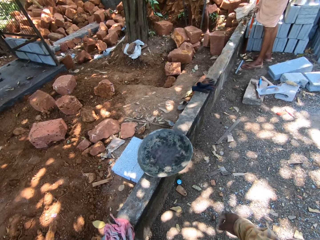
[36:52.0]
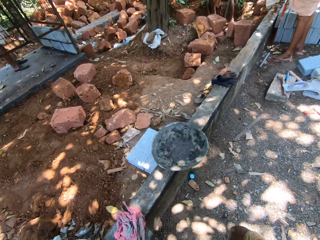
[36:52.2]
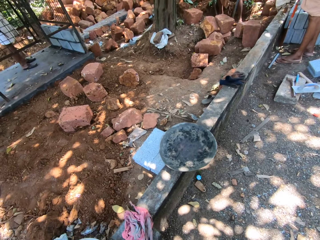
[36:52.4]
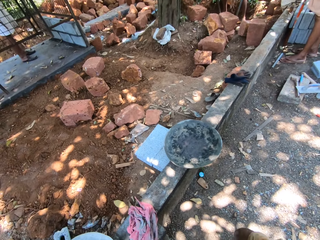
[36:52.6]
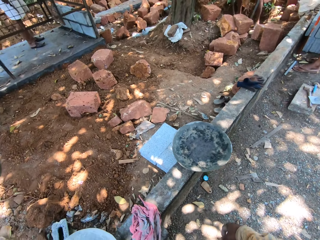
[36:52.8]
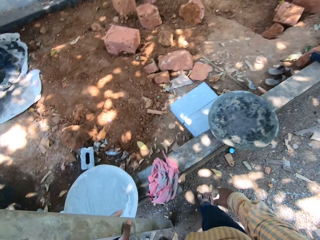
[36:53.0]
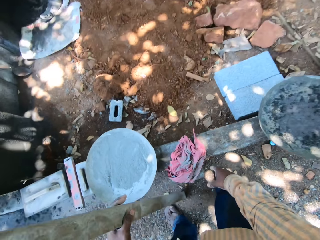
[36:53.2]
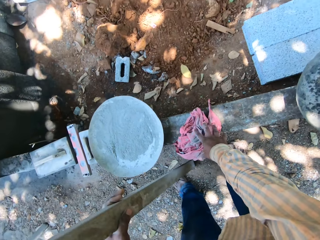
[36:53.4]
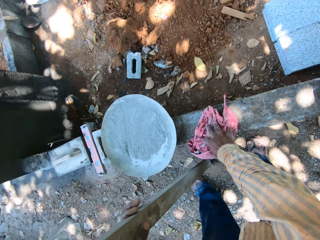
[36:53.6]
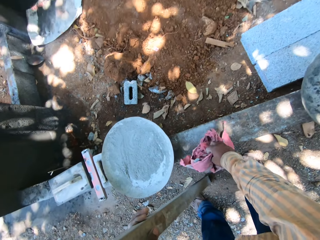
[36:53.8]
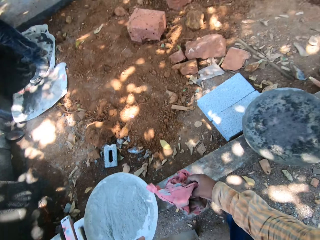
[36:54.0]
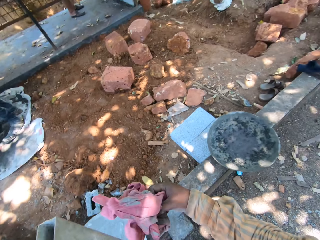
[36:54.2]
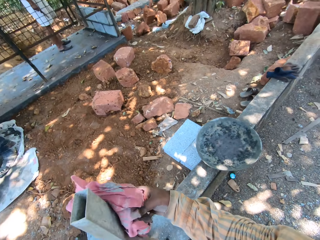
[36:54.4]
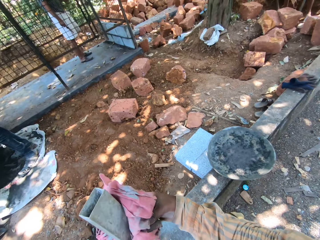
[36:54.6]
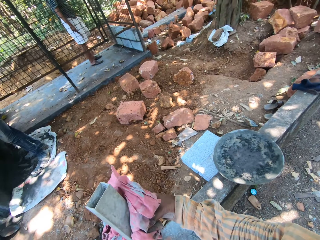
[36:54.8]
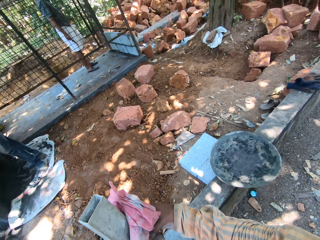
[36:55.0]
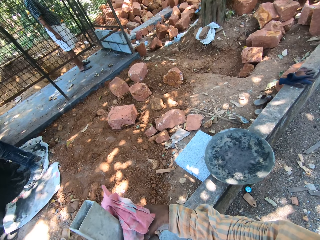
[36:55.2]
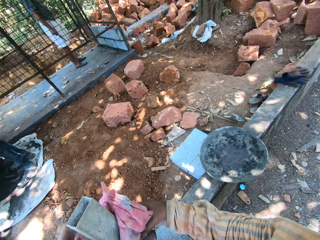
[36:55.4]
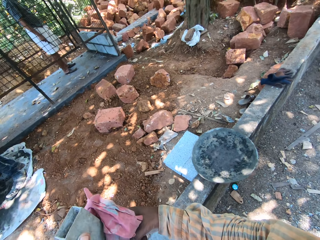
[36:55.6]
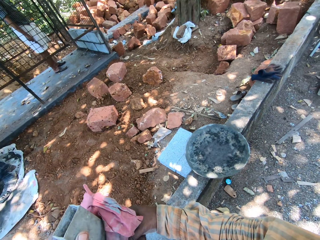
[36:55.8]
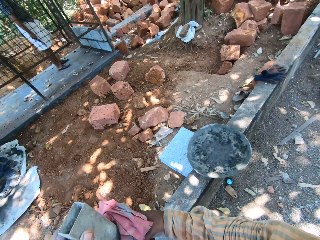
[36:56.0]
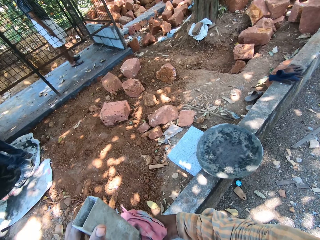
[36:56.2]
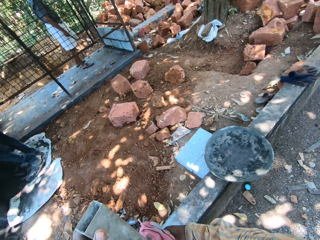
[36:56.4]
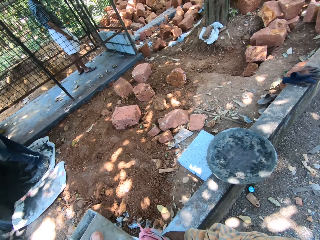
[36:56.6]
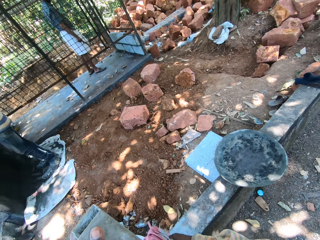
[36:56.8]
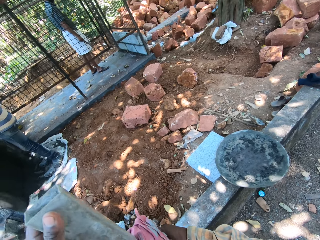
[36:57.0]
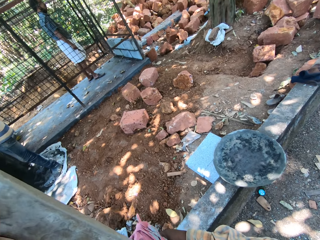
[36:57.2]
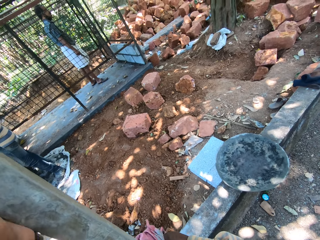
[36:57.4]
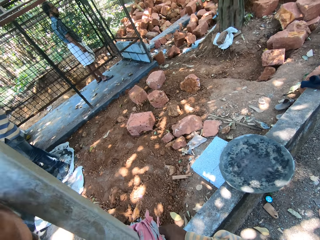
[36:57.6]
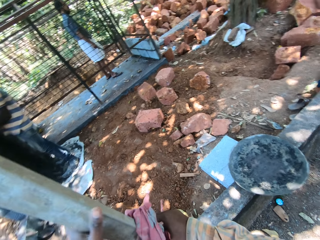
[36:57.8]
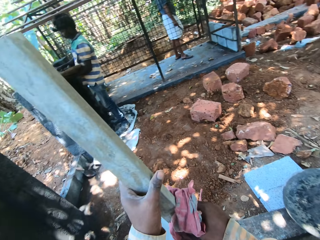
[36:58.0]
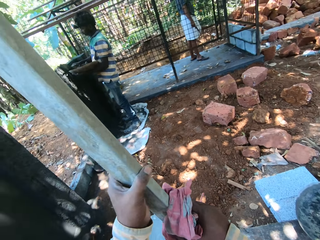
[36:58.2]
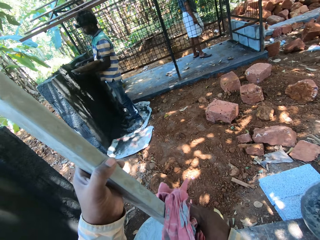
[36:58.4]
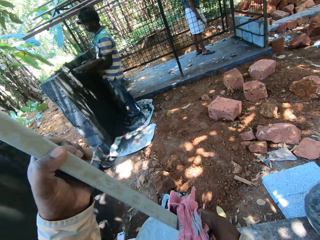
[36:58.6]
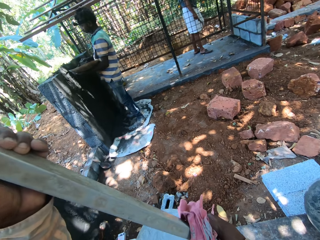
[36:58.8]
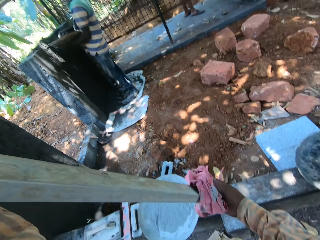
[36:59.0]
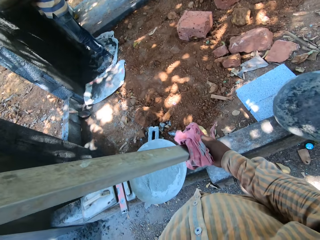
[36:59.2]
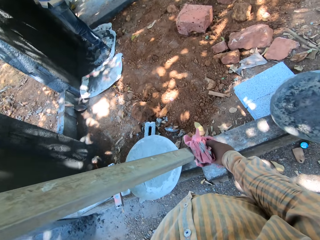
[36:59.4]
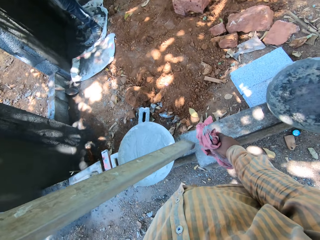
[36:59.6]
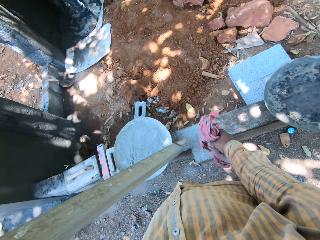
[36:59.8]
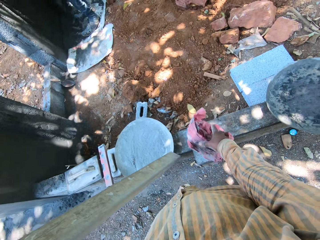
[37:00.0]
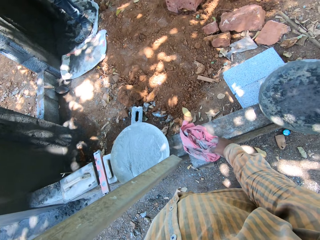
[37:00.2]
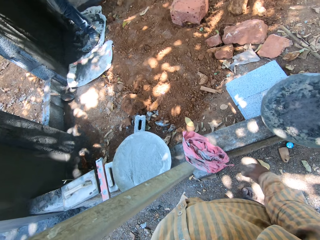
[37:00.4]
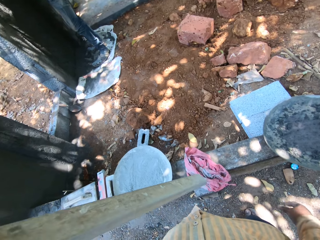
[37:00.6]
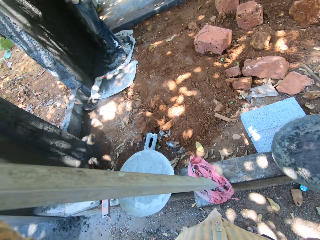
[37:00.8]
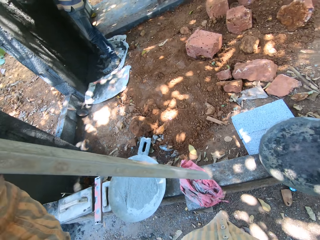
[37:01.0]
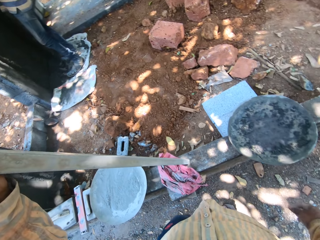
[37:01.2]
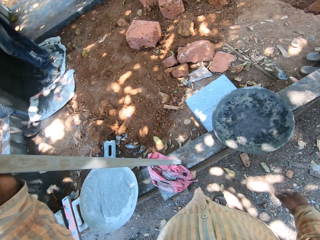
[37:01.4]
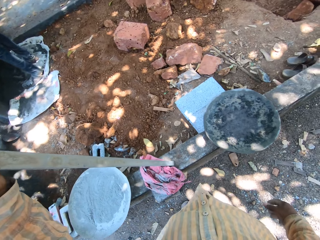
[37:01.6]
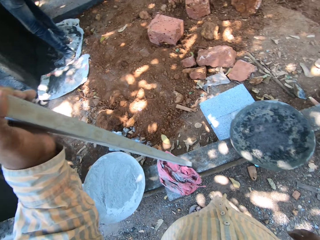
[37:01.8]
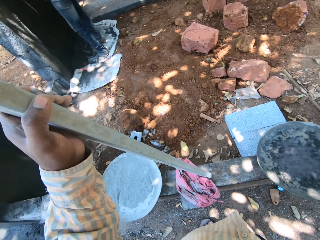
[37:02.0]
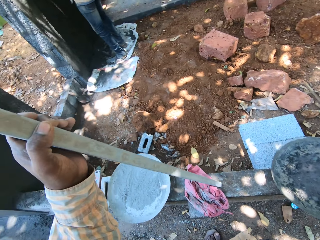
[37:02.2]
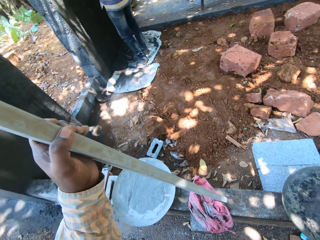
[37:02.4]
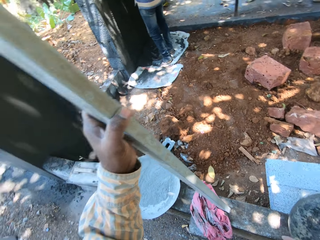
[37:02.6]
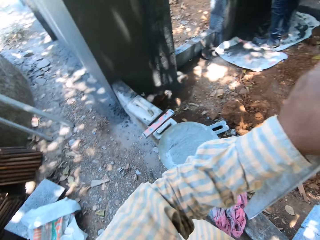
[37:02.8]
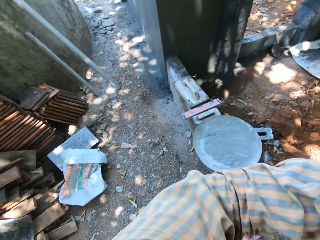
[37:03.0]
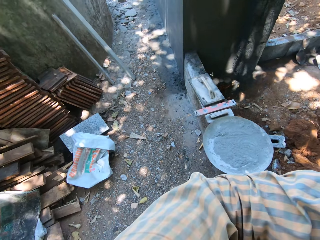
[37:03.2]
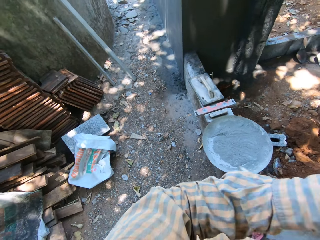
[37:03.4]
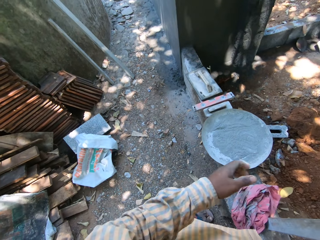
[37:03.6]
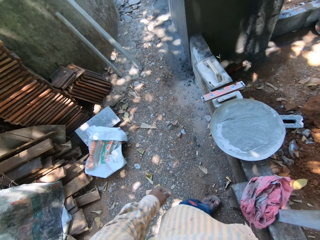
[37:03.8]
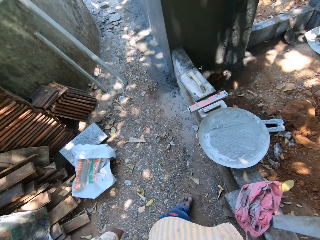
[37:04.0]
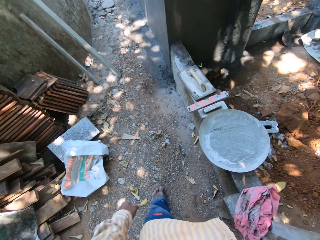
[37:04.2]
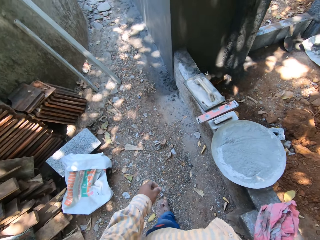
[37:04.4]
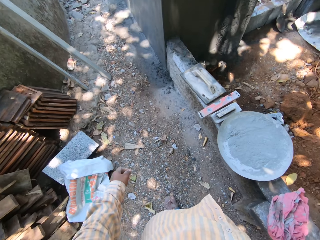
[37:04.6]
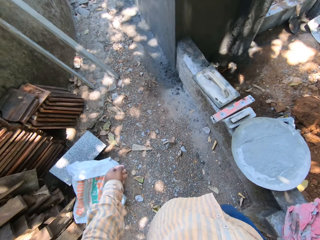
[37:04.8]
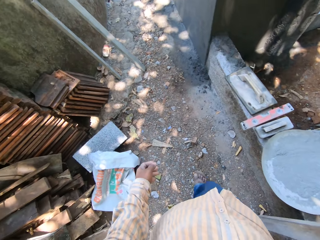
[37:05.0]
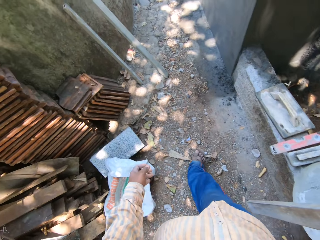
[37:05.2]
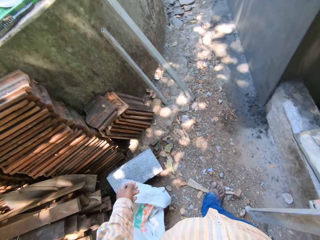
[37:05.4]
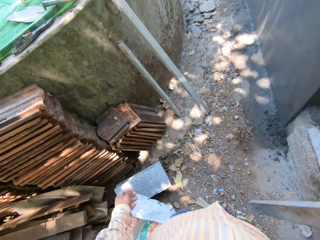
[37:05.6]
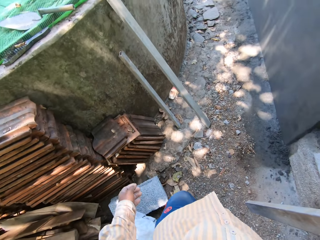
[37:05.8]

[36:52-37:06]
The camera wearer picks up a rag from the slab with his right hand. He wipes the metal rod with the rag with his right hand. He lifts the metal rod from the ground with his left hand. The man places cement on the wall with the trowel with his right hand. The camera wearer places the rag on the slab with his right hand. He places the metal rod on the slab with his left hand. He passes the metal rod to his right hand with his left hand. He walks at the construction site.

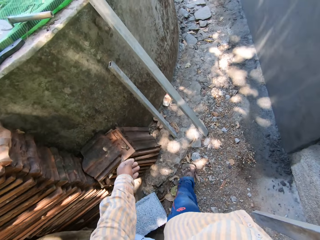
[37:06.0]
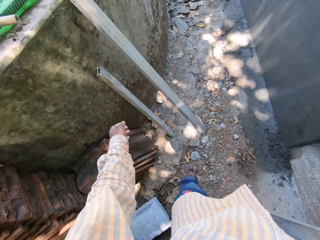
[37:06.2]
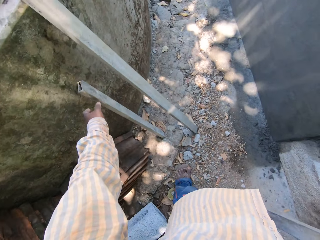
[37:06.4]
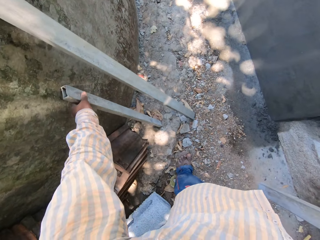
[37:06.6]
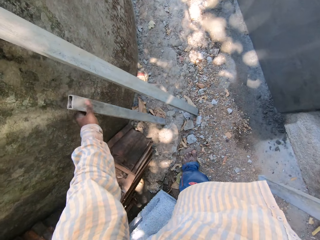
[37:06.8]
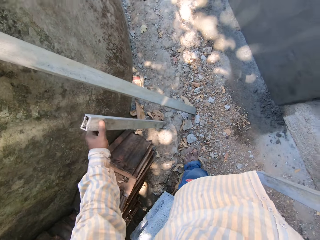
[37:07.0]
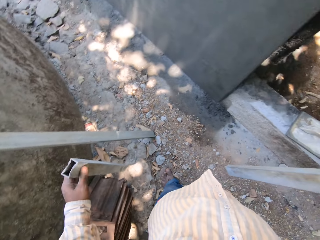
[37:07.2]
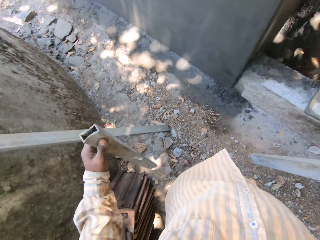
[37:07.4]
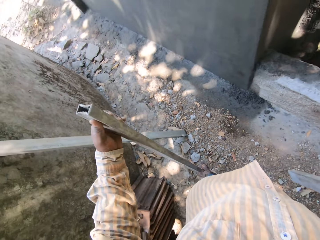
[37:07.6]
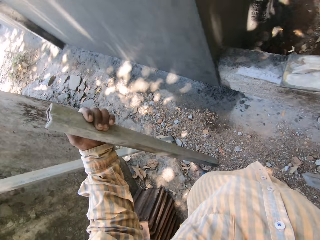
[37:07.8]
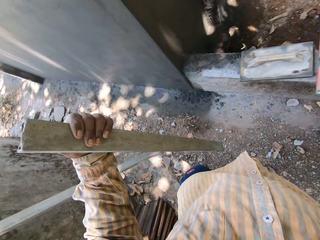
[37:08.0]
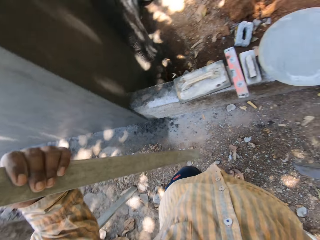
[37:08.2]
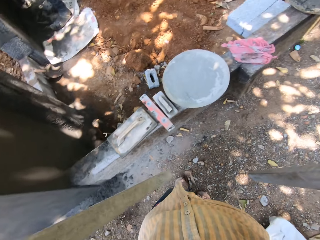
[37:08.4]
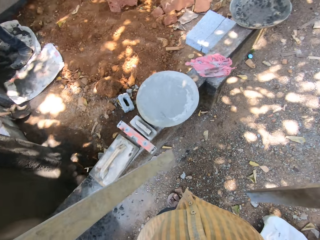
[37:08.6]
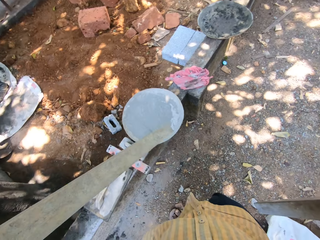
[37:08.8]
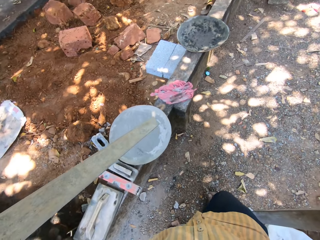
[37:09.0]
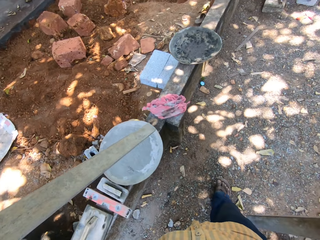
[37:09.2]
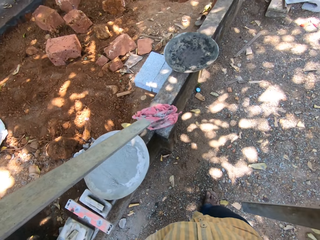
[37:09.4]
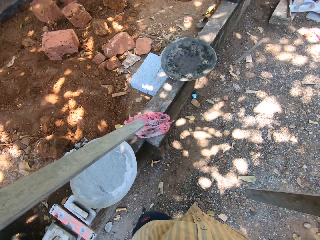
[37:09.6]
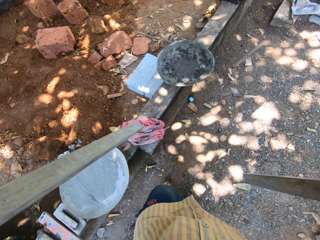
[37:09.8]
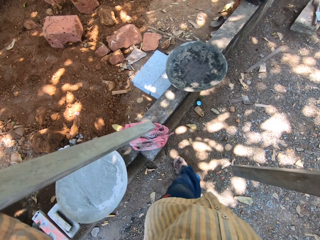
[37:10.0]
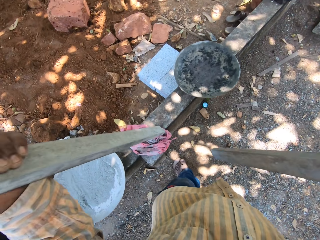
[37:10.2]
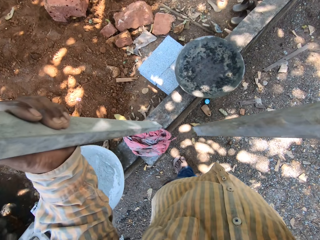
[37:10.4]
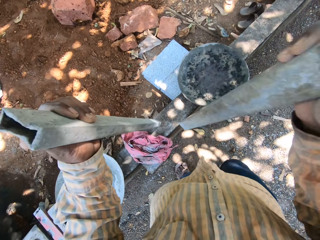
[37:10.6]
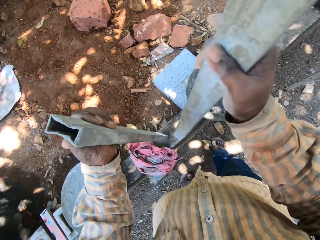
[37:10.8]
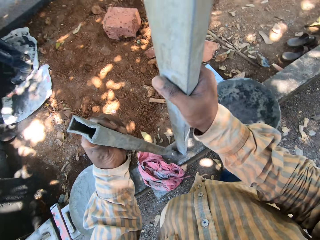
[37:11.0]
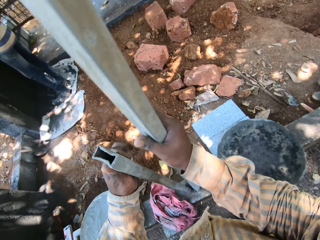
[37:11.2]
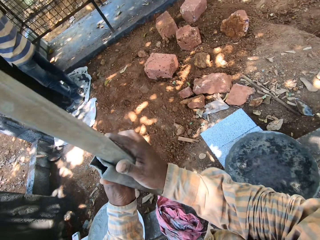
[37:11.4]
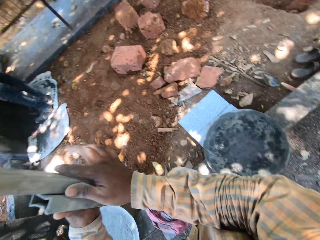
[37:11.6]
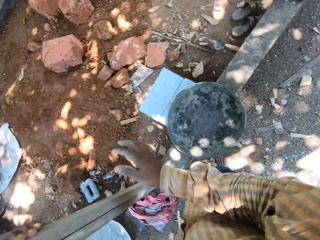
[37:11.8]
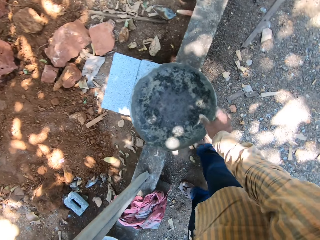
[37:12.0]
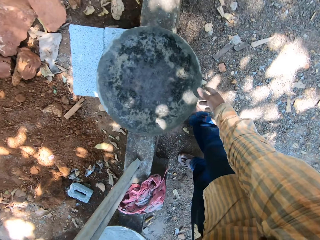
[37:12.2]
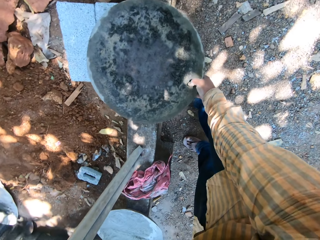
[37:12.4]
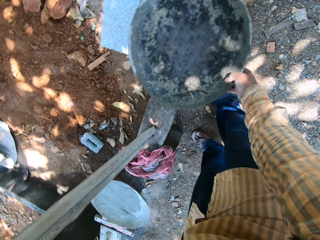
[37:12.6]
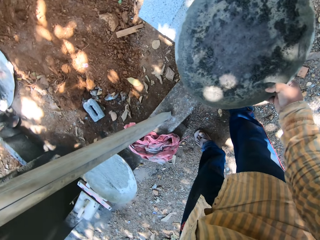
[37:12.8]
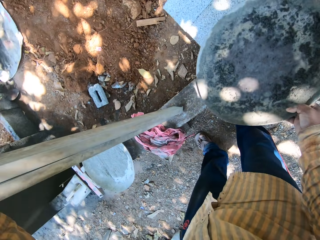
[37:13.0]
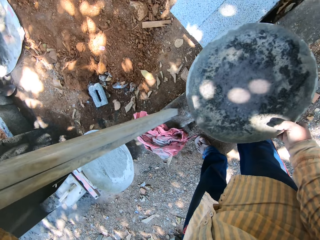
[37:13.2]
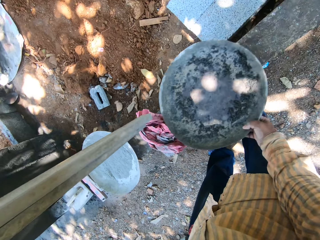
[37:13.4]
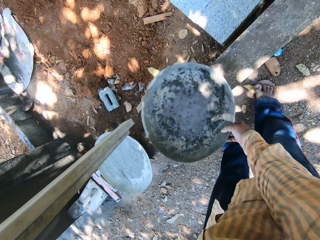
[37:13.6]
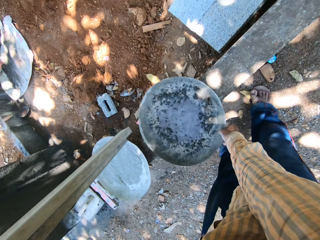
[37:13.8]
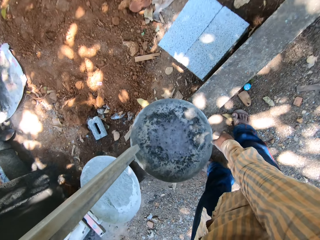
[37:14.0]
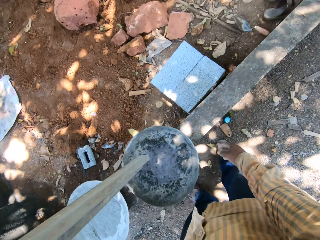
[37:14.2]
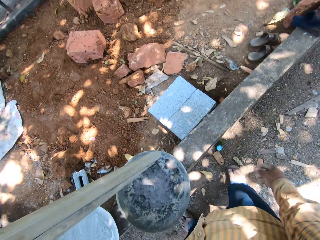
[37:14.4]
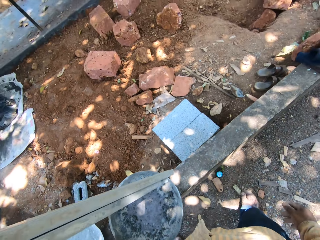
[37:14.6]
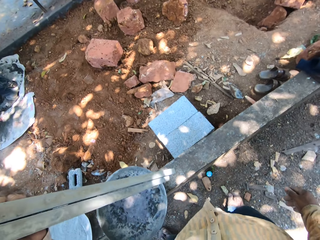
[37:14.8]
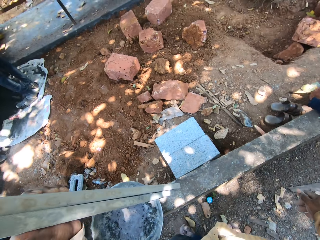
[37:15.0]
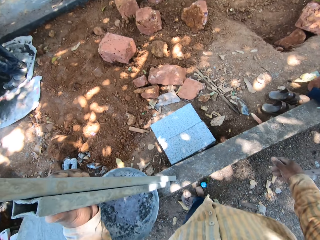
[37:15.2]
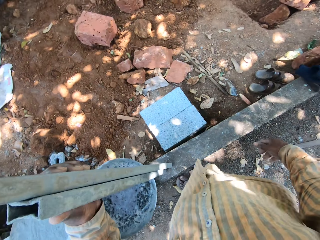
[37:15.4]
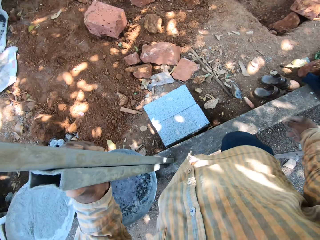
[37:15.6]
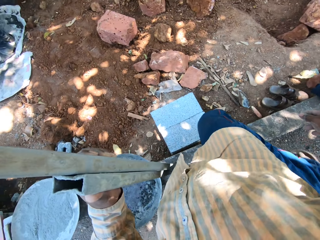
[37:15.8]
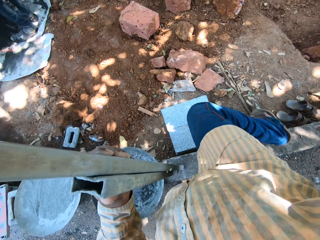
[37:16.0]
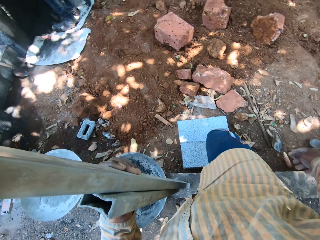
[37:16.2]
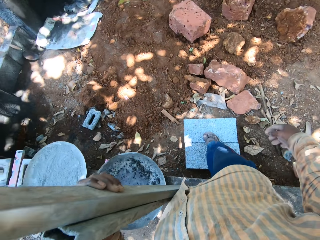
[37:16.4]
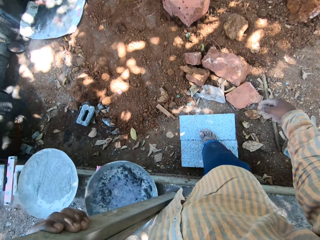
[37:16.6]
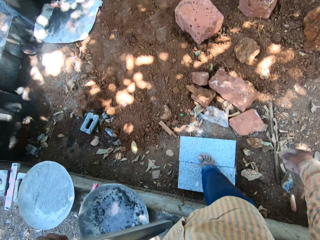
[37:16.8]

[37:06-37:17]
The camera wearer picks up a metal rod from the wall with his left hand. He walks at the construction site. He places the metal rods on the slab with both hands. He passes the metal rod to his left hand with his right hand. He picks up the tray or steel basin from the slab with his right hand. He moves the steel basin on the wall. He places the tray on the rag with his right hand. He walks at the construction site. He places the metal rods on the slab with his left hand.
